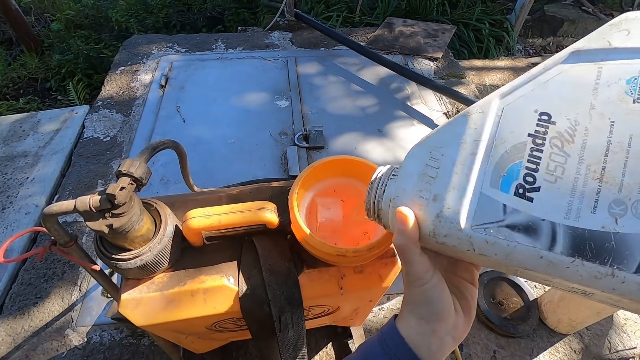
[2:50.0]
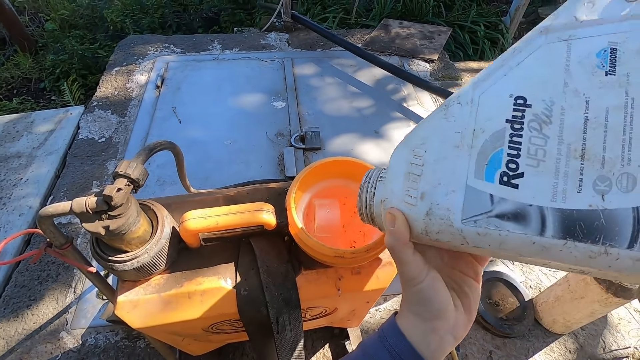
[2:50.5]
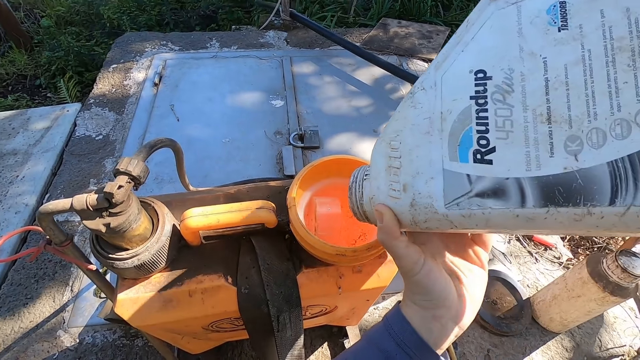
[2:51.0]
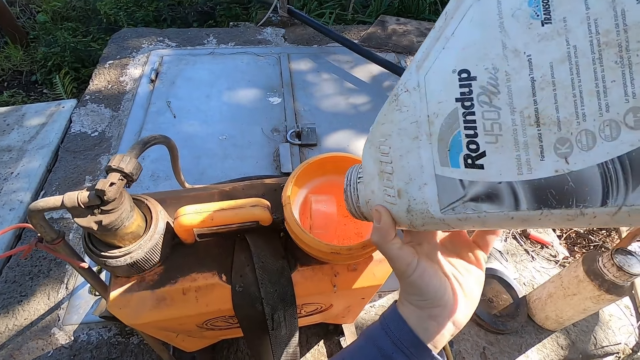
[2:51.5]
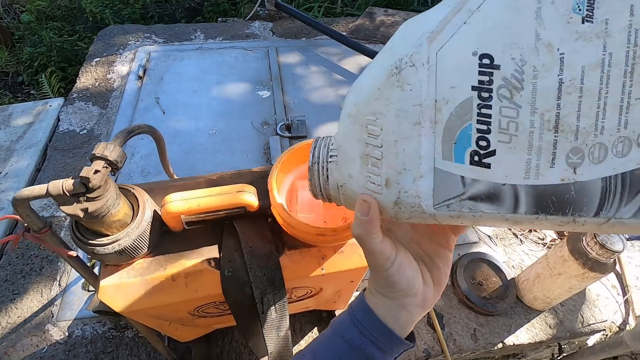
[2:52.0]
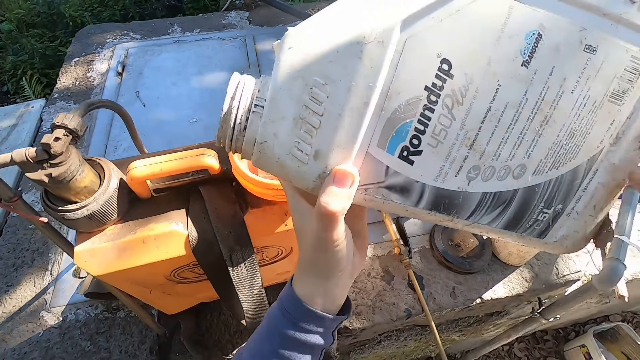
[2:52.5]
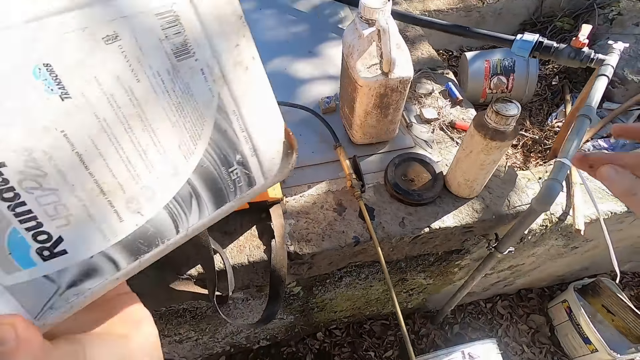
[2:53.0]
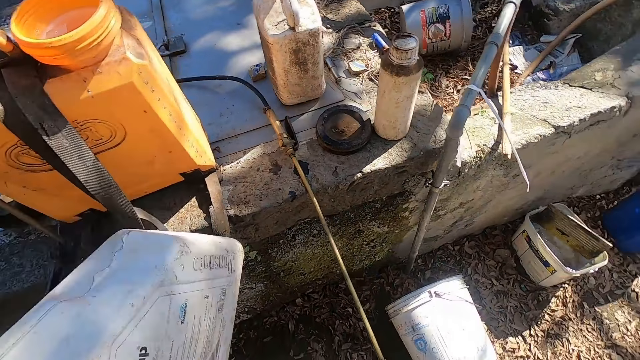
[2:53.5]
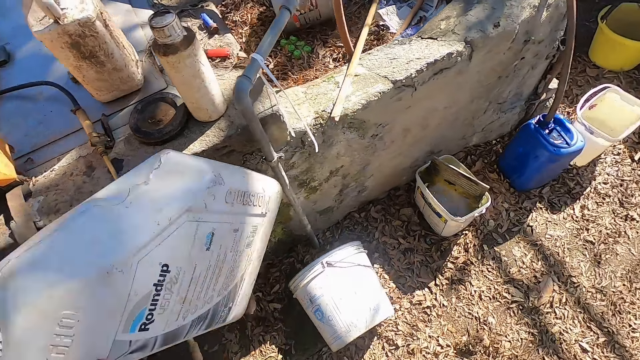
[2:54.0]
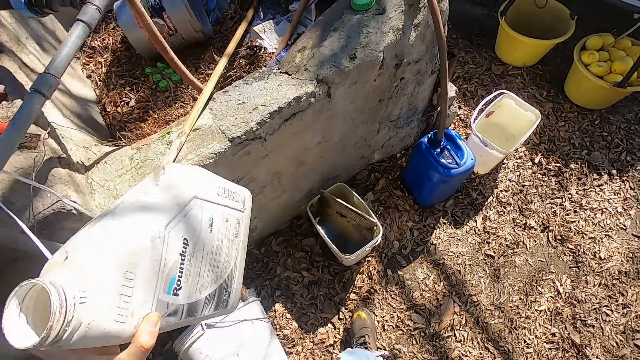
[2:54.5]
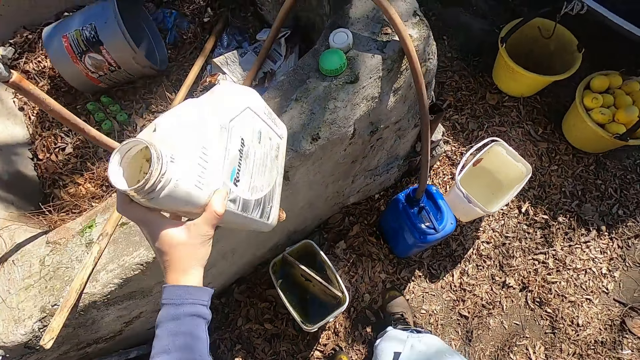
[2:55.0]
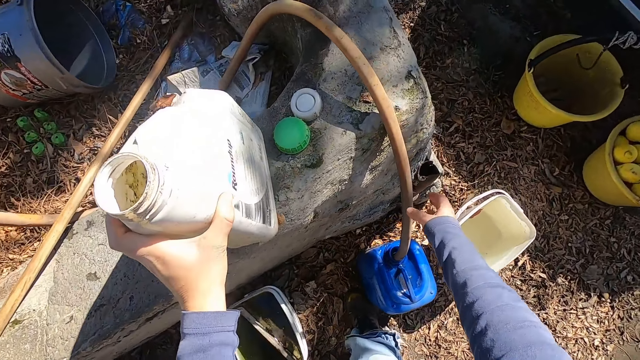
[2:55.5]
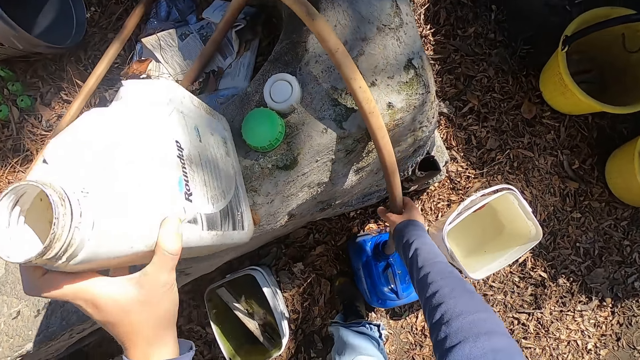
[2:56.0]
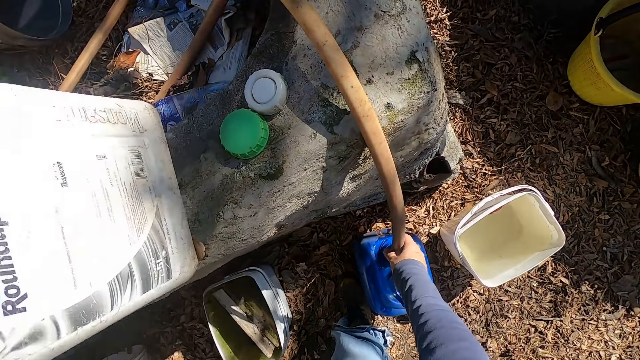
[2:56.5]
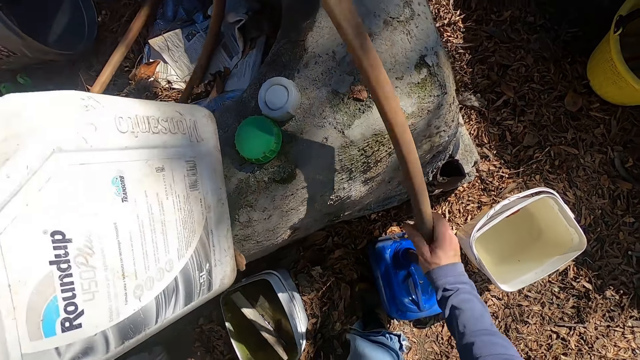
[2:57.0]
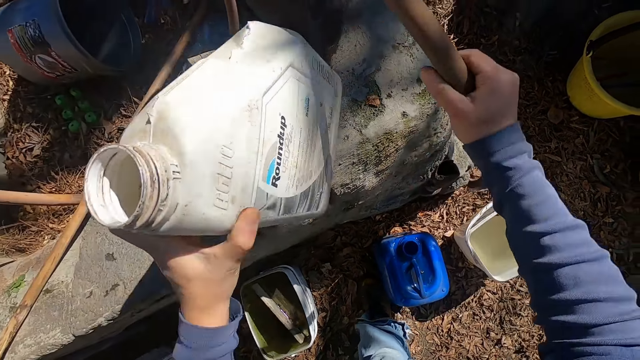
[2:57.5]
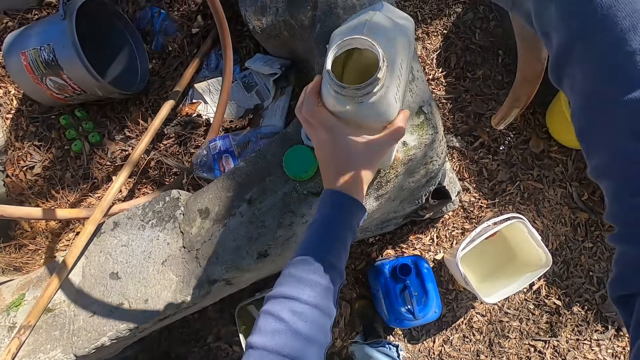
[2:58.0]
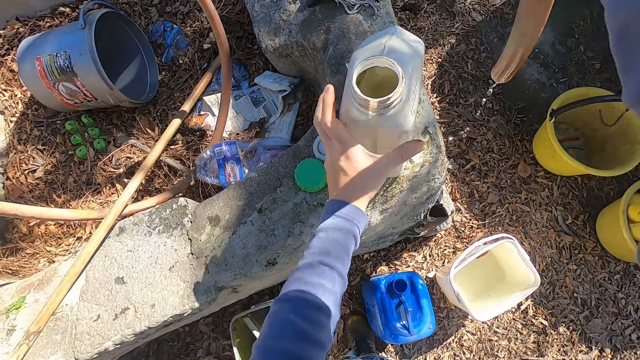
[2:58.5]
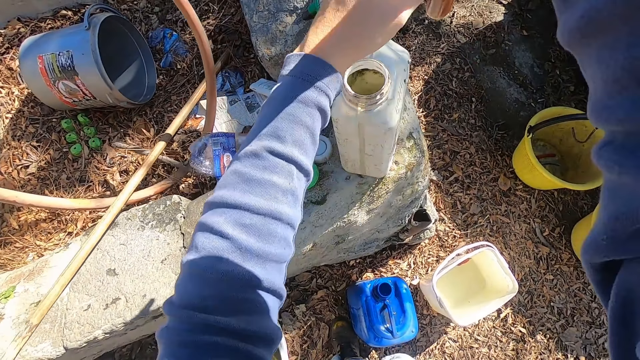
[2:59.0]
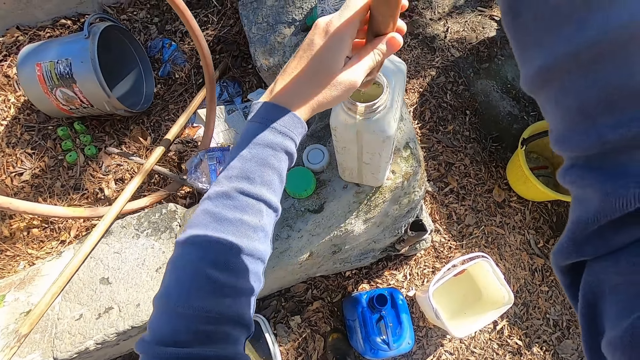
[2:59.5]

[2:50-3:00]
The camera wearer walks around a garage. He drops the white jerrycan on the floor with his left hand. He removes the hose pipe from the blue jerrycan on the floor with his right hand. He drops the white jerrycan on the floor with his left hand. He holds the hose pipe in his right hand with his left hand. He puts the hose pipe in the white jerrycan on the floor with both hands.

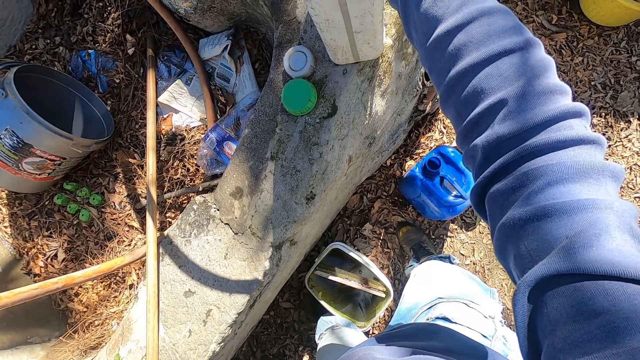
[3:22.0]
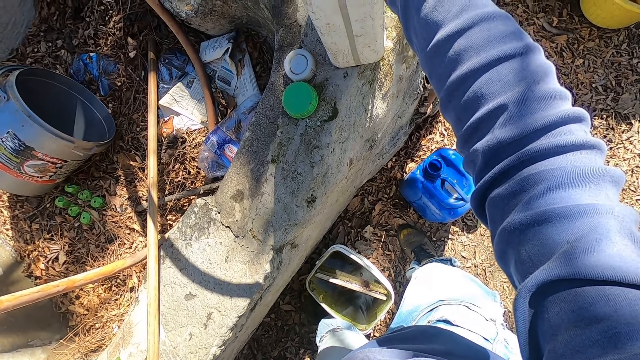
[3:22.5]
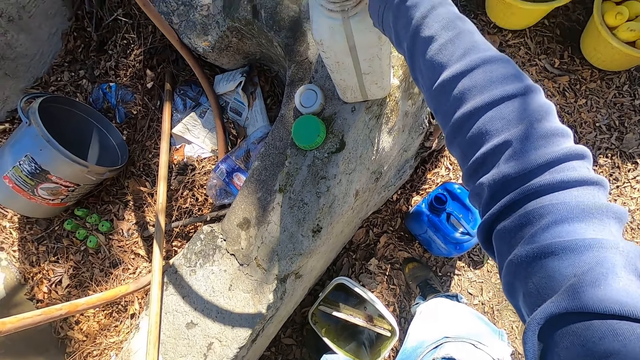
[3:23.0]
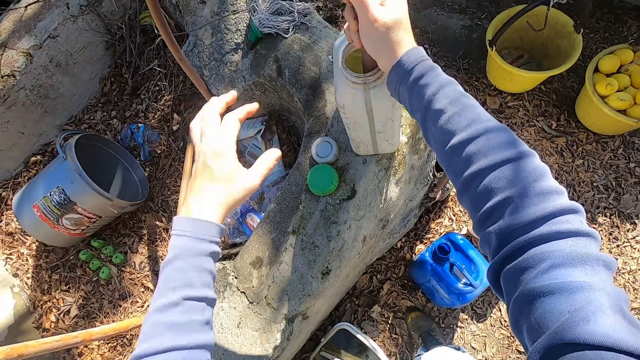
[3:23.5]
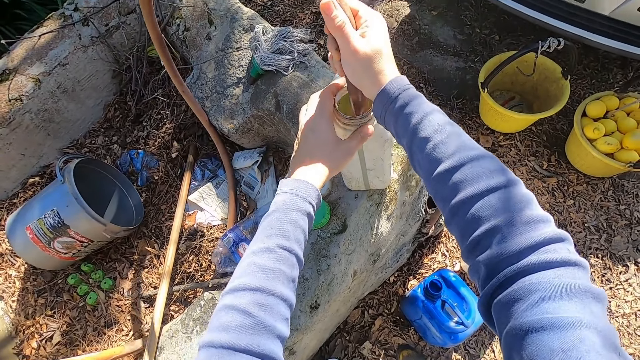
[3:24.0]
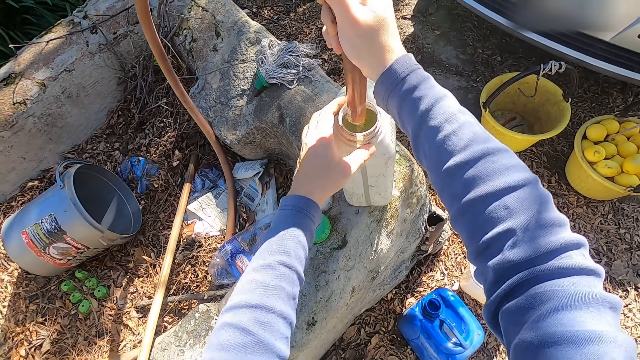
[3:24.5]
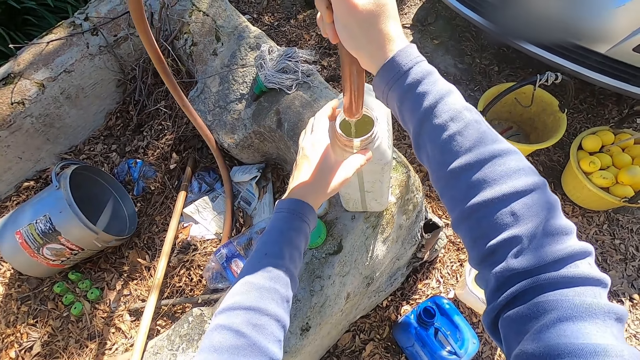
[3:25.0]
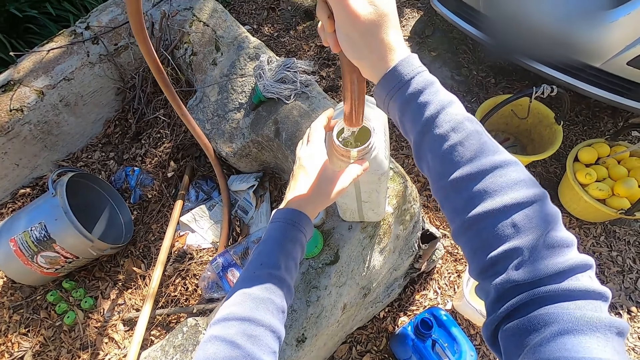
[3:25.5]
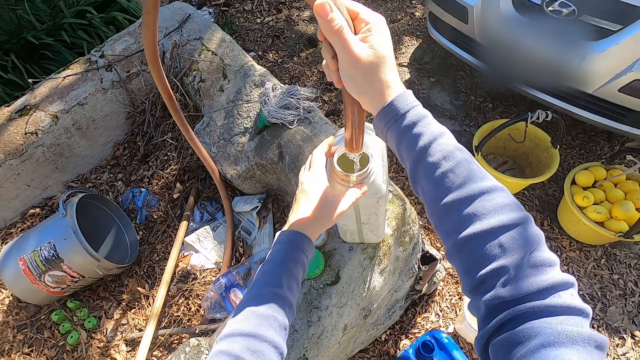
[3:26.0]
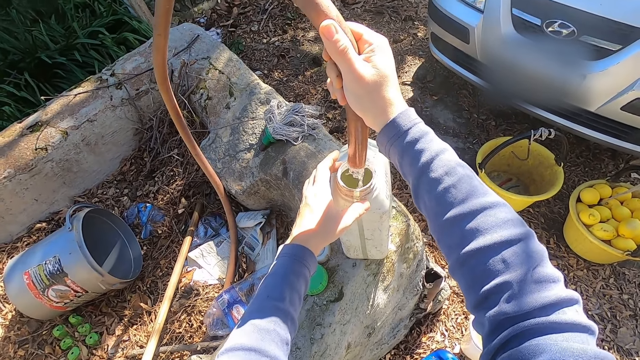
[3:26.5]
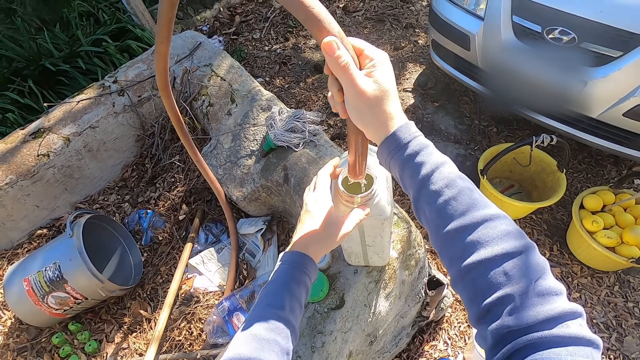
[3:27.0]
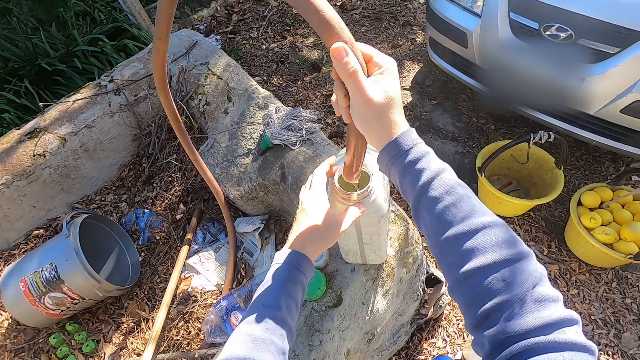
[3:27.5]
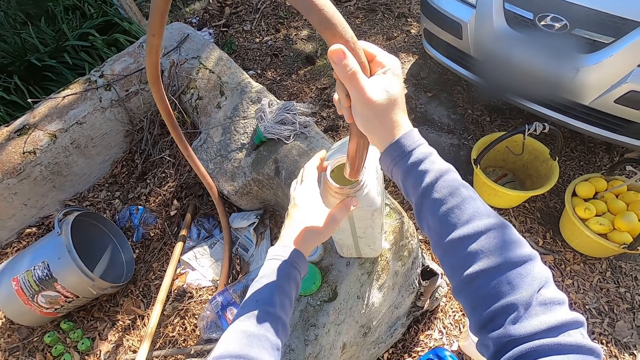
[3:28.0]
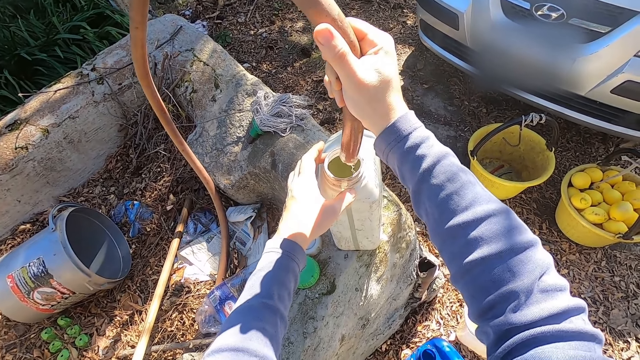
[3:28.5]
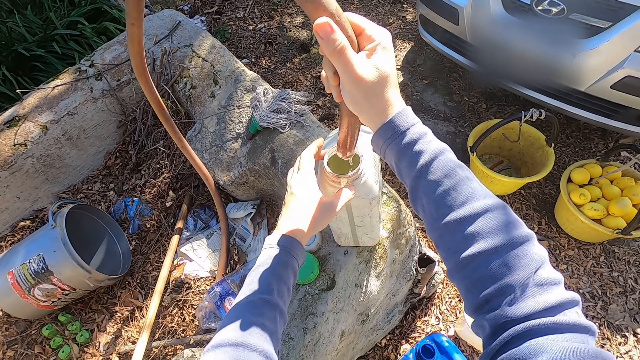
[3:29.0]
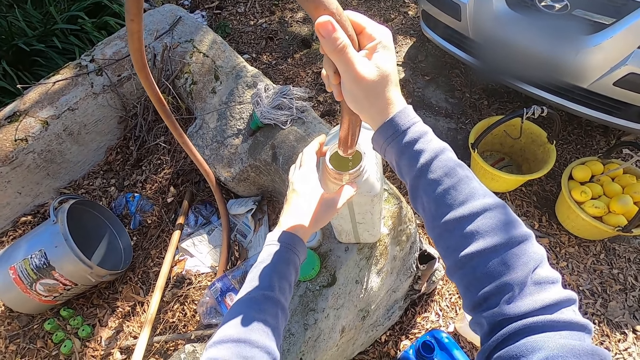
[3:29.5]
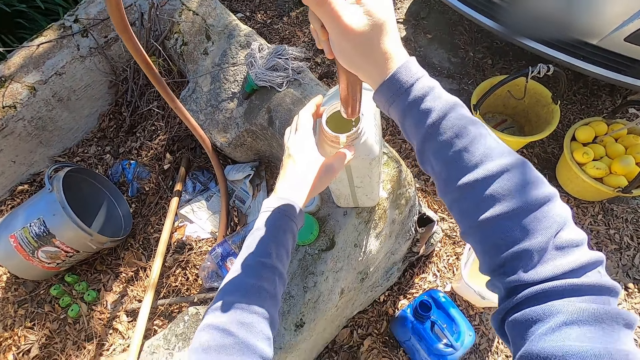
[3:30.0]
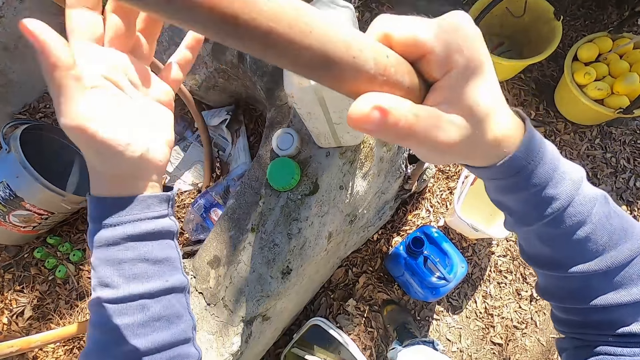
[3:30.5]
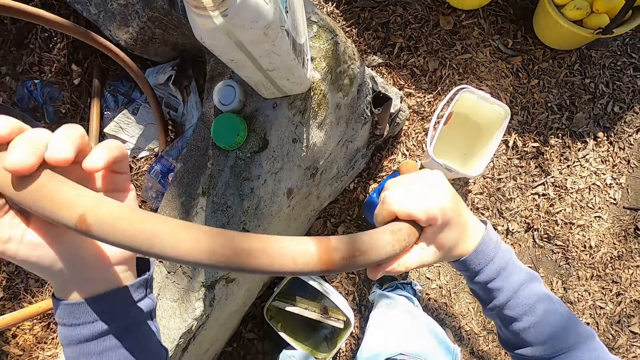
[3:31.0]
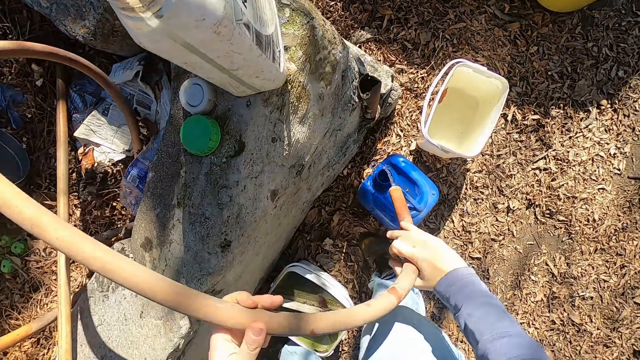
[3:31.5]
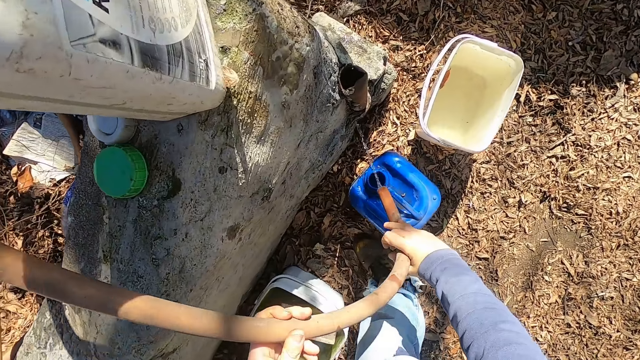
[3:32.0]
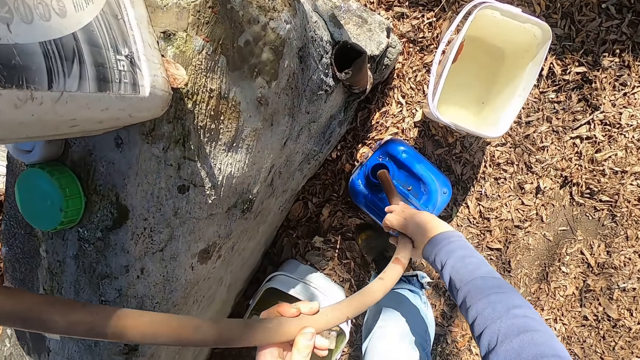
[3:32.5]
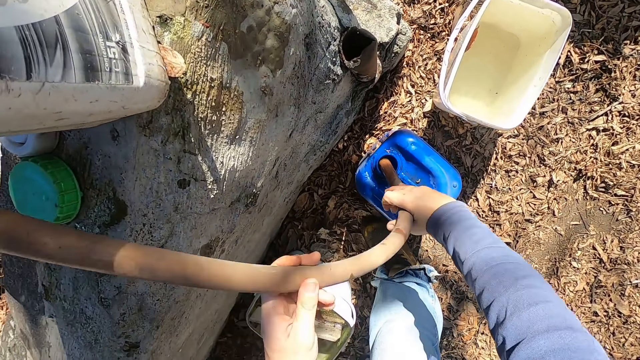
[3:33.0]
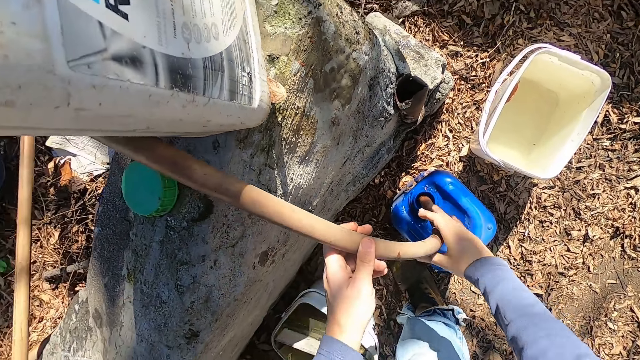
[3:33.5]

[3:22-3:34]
The camera wearer holds the white jerrycan on the floor with his left hand. He removes the hose pipe from the white jerrycan with his right hand. He holds the hose pipe with his hand. He shakes the hose pipe with his right hand. He puts the hose pipe in the blue jerrycan with both hands.
